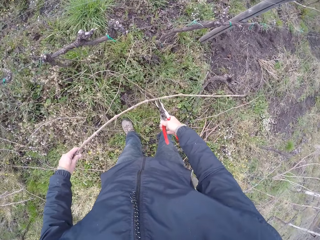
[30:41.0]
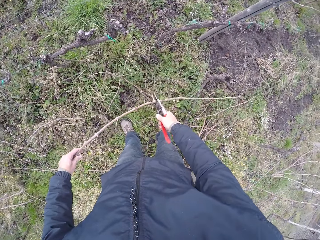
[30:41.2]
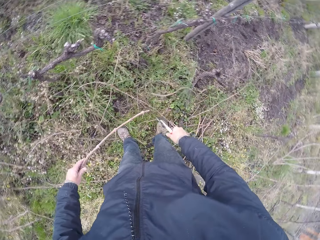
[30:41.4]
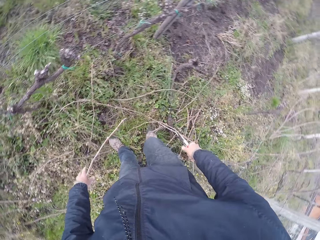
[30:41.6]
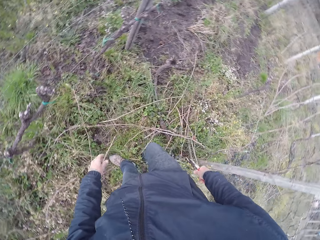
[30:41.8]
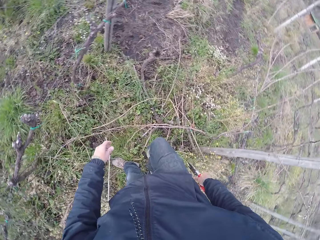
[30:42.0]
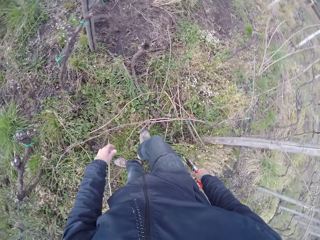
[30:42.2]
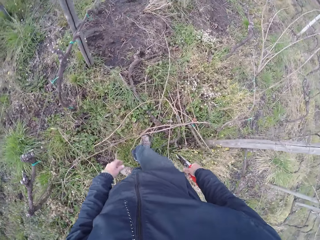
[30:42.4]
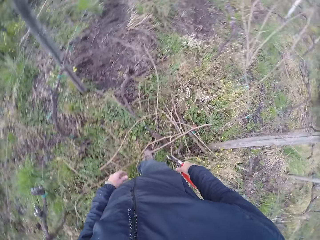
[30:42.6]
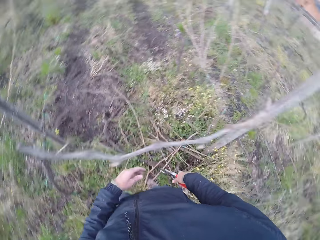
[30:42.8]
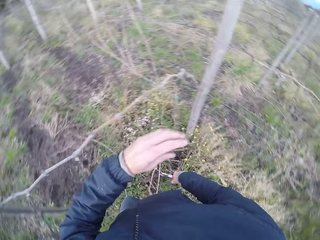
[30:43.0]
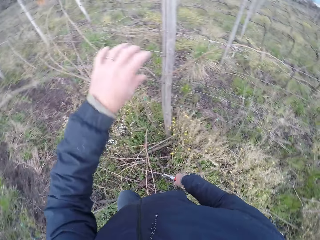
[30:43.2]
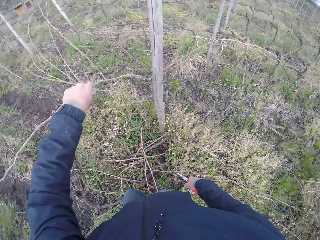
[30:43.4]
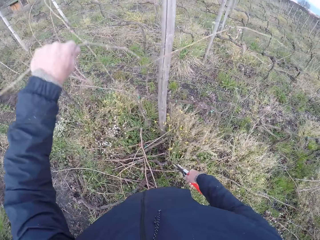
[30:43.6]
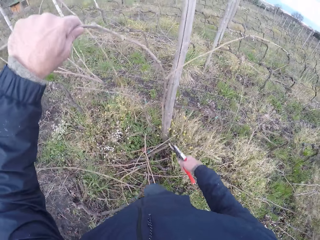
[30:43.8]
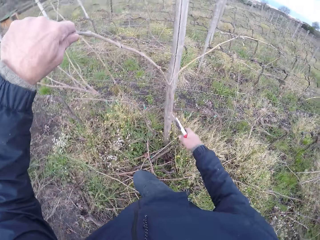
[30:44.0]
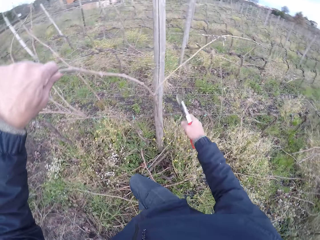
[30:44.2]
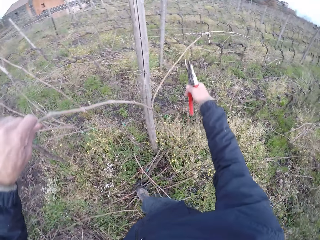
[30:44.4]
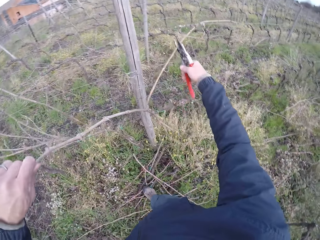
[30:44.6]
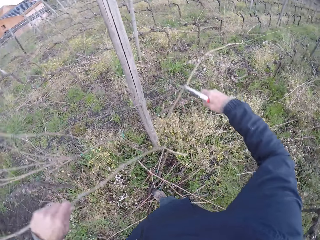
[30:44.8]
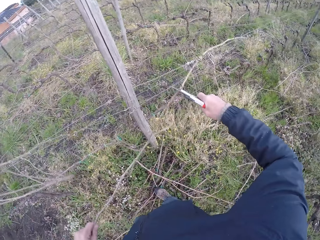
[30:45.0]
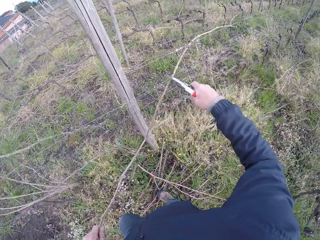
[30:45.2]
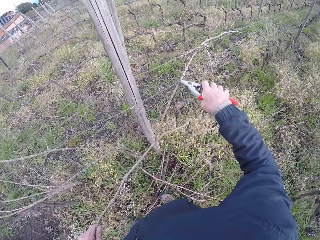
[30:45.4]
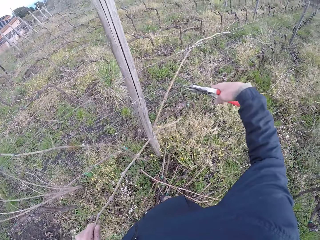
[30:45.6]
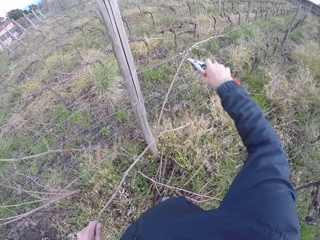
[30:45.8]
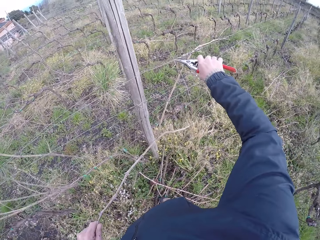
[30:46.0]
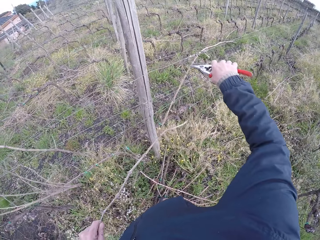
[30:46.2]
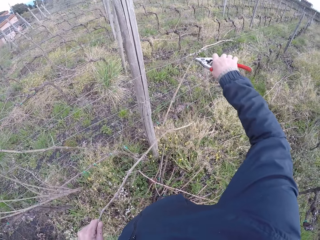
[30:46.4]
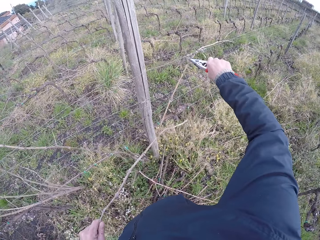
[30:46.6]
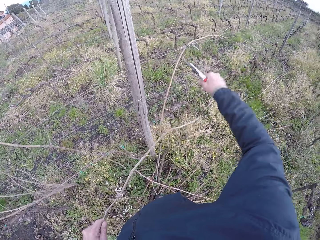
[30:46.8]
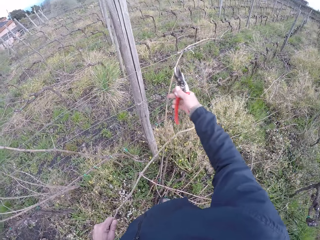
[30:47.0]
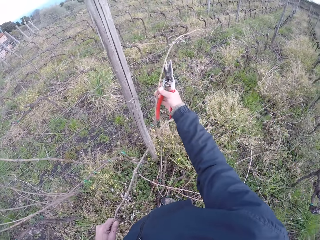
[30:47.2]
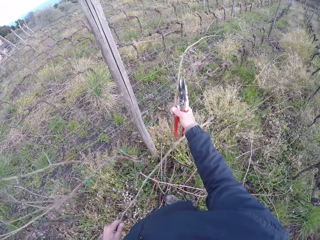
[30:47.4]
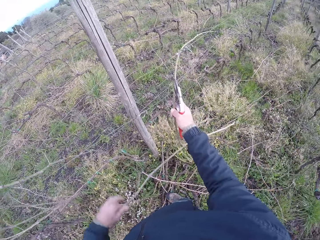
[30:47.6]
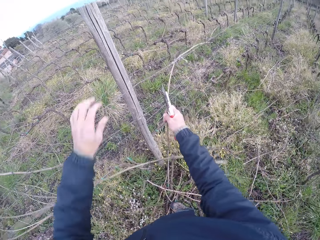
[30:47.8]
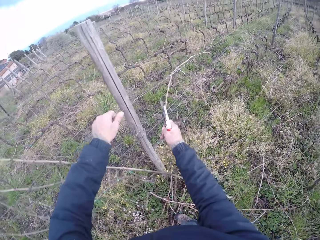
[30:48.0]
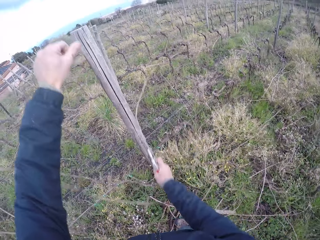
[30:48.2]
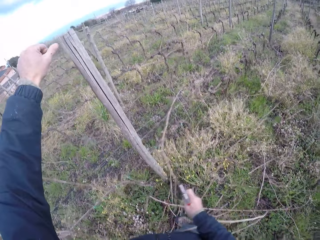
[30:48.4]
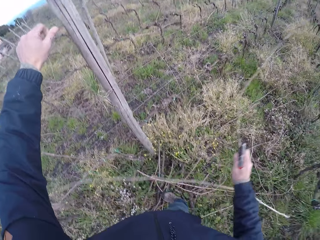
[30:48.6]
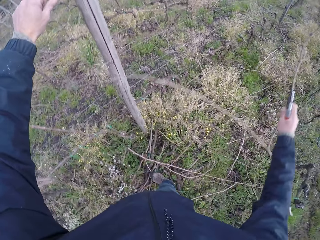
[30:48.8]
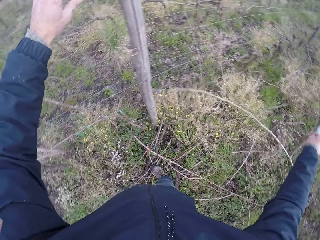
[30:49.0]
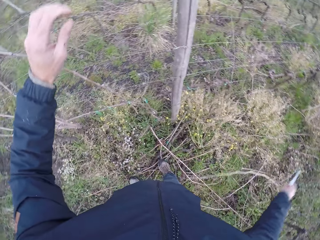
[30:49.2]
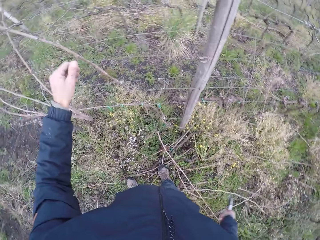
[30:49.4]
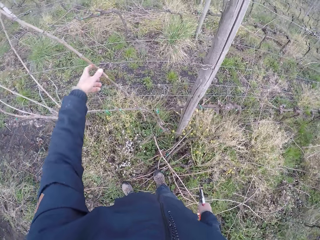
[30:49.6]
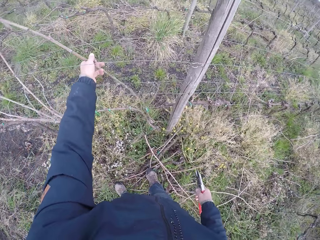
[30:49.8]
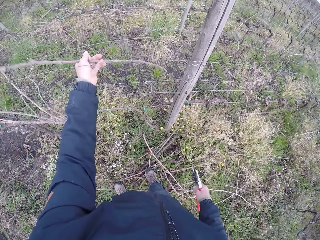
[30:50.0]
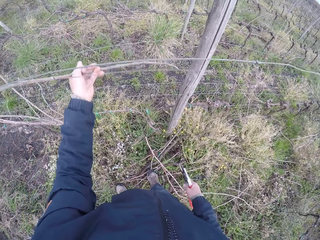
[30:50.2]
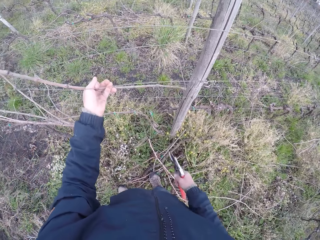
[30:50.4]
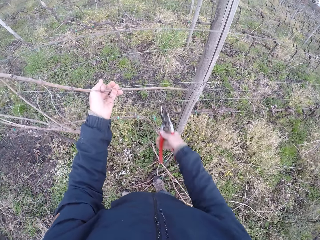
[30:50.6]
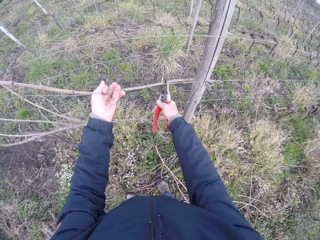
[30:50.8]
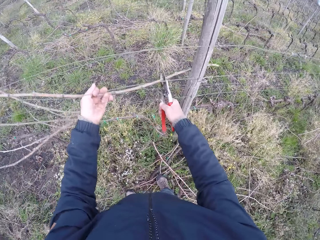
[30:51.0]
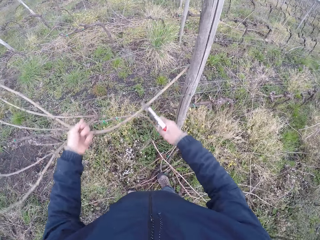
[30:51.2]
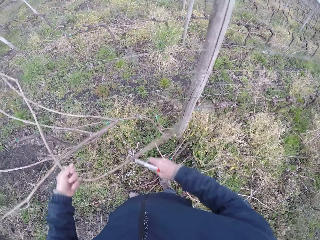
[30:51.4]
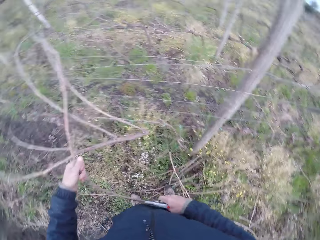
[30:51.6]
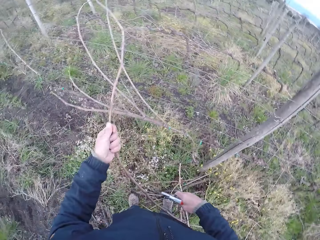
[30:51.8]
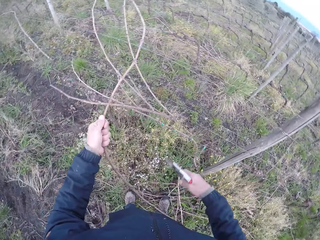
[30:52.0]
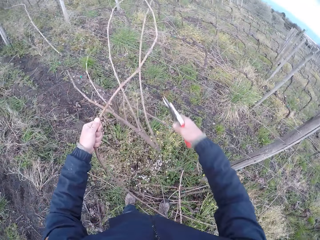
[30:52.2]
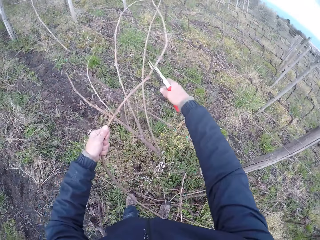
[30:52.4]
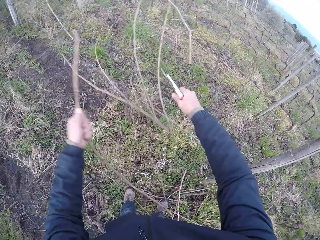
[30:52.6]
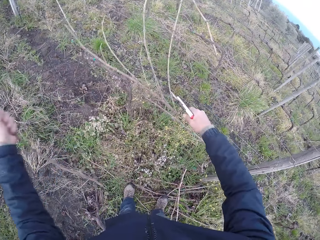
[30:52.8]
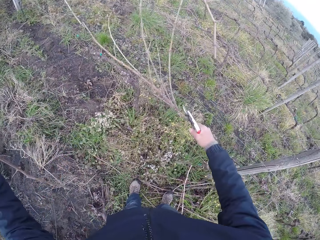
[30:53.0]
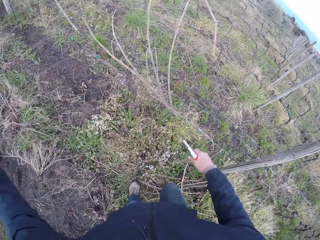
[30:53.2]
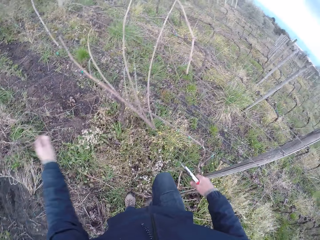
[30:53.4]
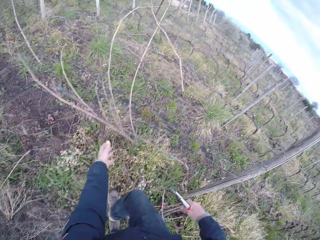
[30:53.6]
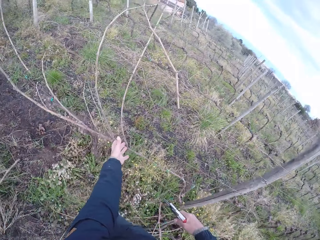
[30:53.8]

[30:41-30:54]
The camera wearer drops the twig or branch in his left hand on the ground. He turns to the right. He holds a branch on the fence. He pulls a twig from the barbed wire fence with his left hand. He cuts the twig in his left hand with the pruning plier or secateurs in his right hand. He cuts the tendrils with the secateurs. He grabs the twig in his left hand with the pruning plier in his right hand. He pulls a branch from the fence. He grabs the barbed wire fence with his left hand. He pulls a fence wire from the branch with his left hand. He drops the twig in his right hand on the ground. He pulls a twig from the barbed wire fence with his left hand. He holds a branch on the fence. He clips the branch with the secateurs. He pulls a branch from the fence. He cuts the branch with the secateurs. He drops the twig in his left hand on the ground.

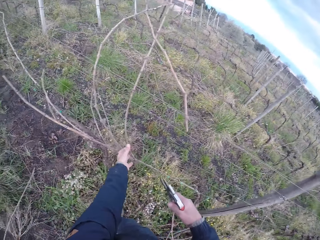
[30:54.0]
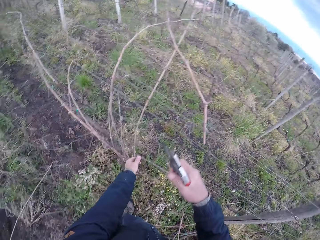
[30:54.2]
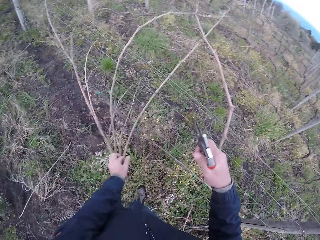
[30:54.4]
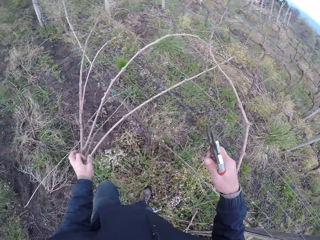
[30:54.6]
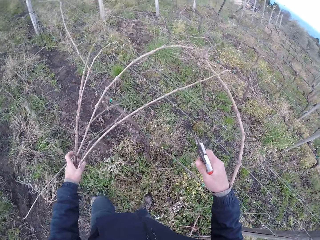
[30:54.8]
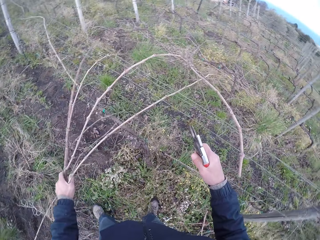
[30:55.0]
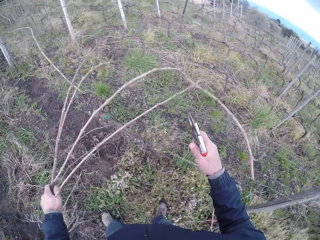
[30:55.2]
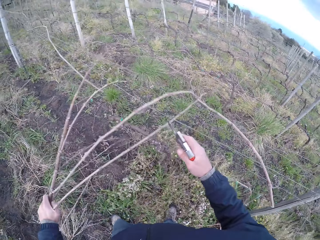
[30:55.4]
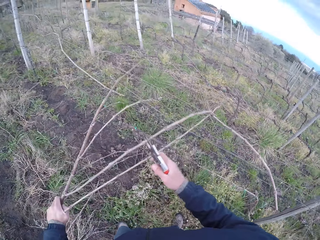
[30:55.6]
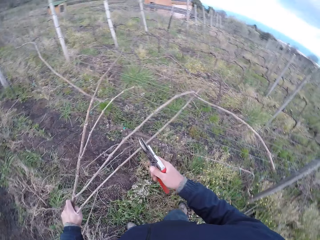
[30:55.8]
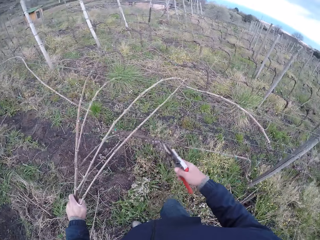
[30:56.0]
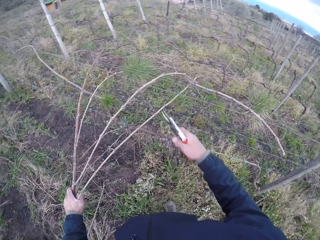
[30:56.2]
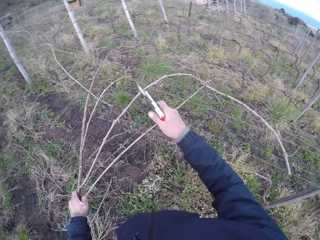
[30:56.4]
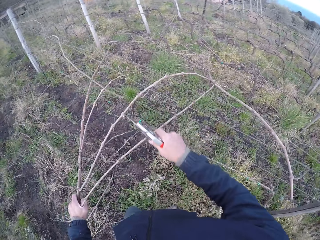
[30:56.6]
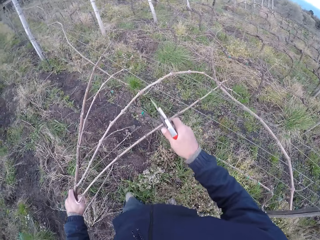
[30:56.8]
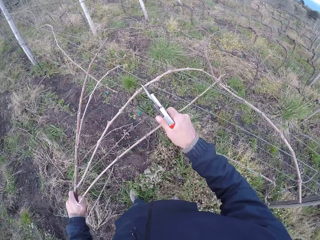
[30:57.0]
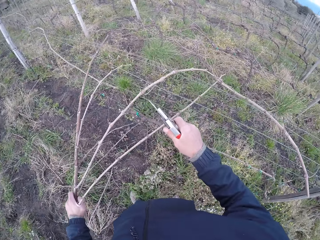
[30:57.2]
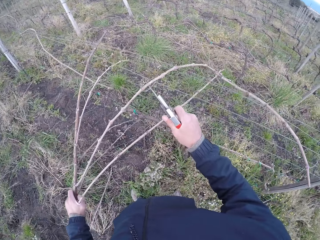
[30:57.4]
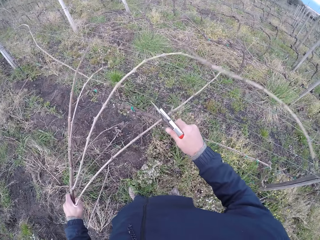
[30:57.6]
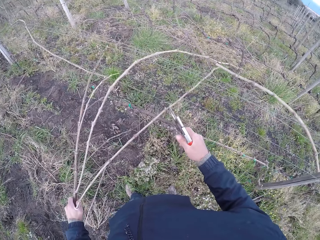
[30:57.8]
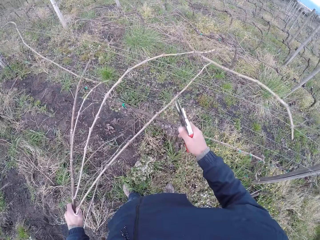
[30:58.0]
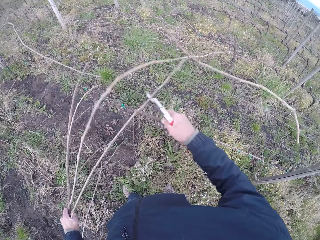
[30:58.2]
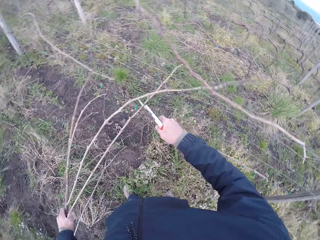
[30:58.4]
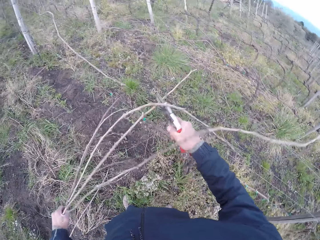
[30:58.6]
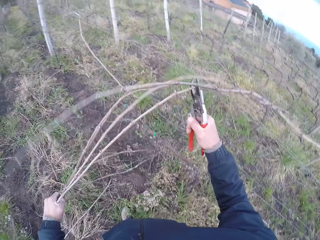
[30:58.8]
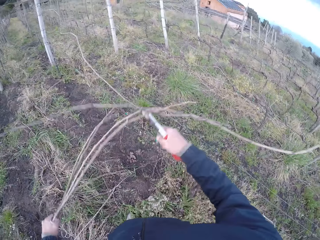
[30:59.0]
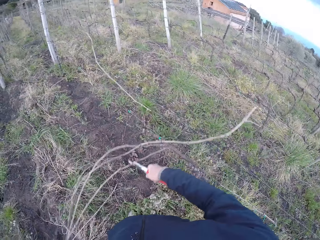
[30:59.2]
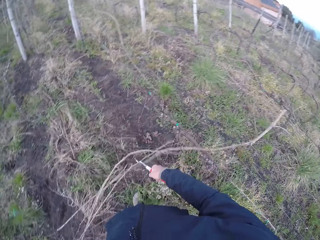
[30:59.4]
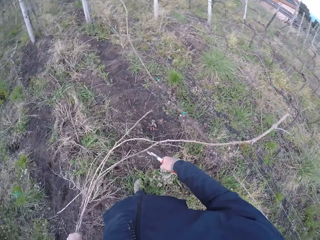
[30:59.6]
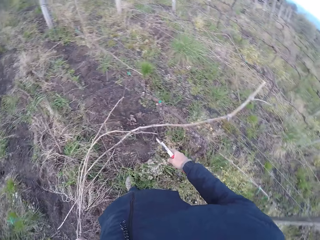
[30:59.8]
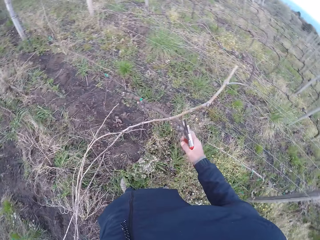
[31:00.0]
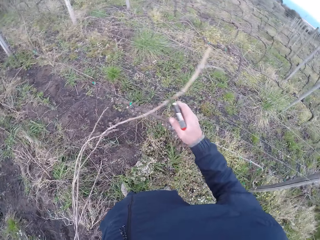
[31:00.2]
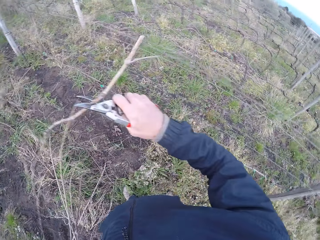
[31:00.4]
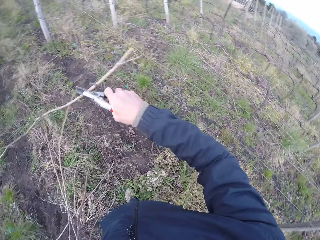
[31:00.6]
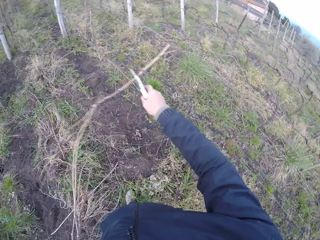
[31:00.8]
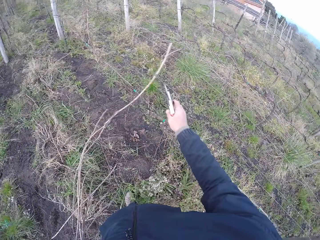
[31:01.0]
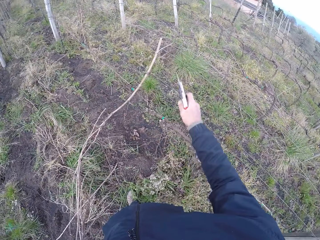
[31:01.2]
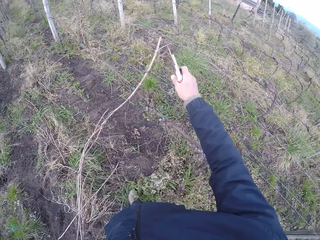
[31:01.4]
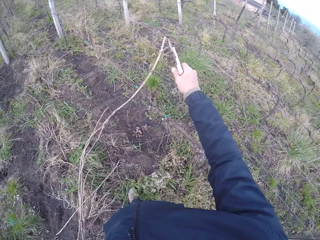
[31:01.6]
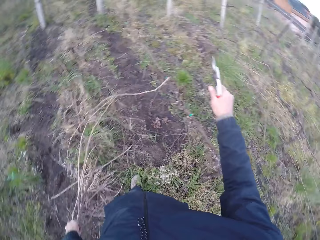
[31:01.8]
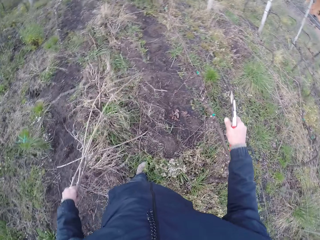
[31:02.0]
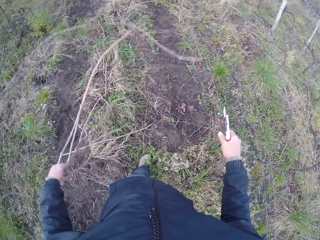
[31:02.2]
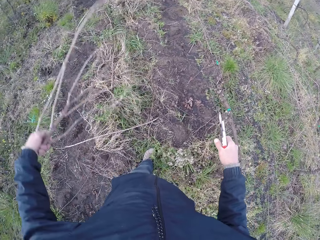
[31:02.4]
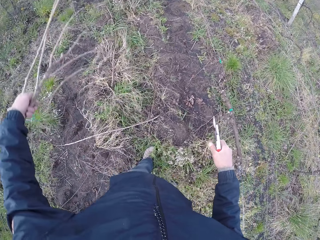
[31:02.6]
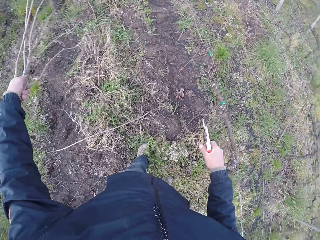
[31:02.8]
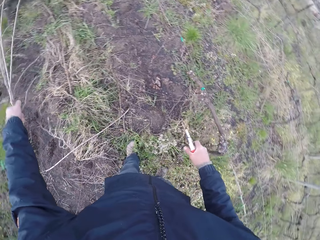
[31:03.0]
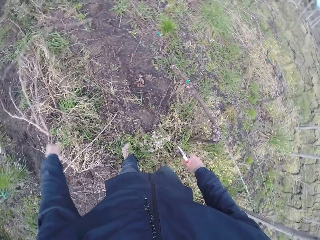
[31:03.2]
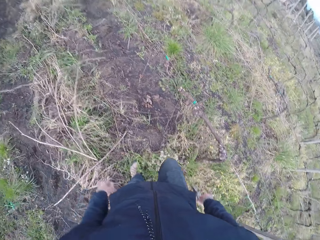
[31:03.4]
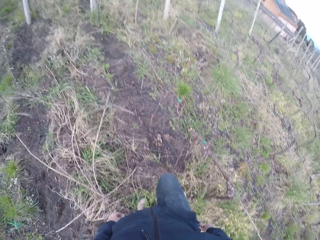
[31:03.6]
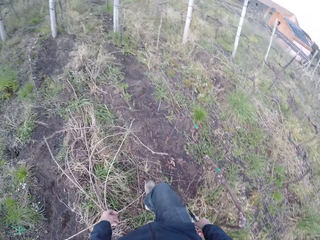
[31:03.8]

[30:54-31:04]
The camera wearer pulls a twig or branch from the barbed wire fence with his left hand. He holds a branch on the fence. He cuts the twig in his left hand with the pruning plier or secateurs in his right hand. He cuts a tendril with the secateurs. He pulls a branch from the fence. He pulls a branch from the fence with the secateurs. He cuts the twig in his left hand with the pruning plier in his right hand. He cuts a tendril with the secateurs. He drops the twig in his left hand on the ground.
